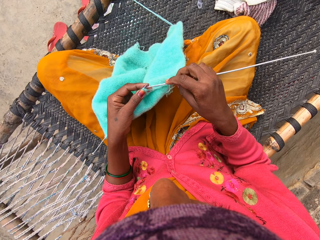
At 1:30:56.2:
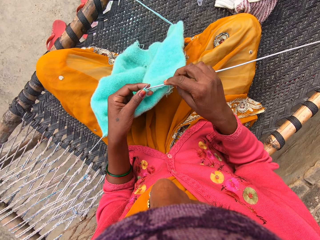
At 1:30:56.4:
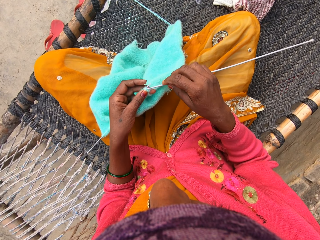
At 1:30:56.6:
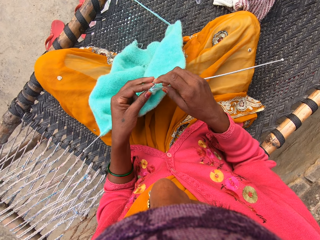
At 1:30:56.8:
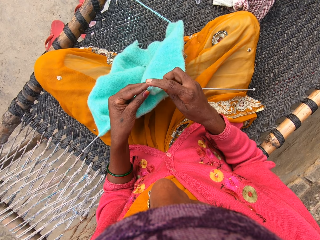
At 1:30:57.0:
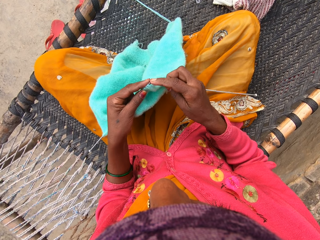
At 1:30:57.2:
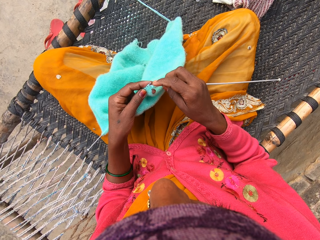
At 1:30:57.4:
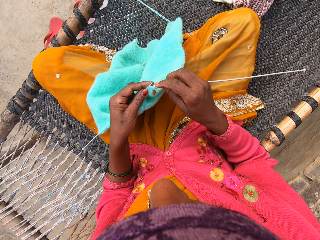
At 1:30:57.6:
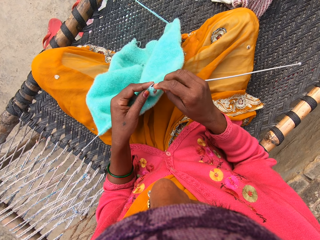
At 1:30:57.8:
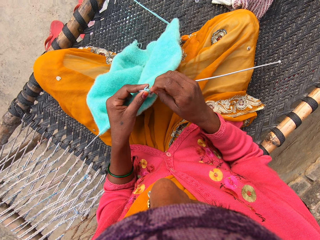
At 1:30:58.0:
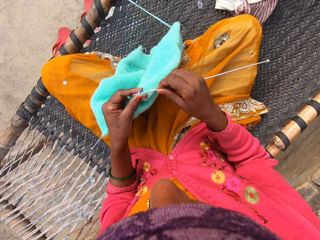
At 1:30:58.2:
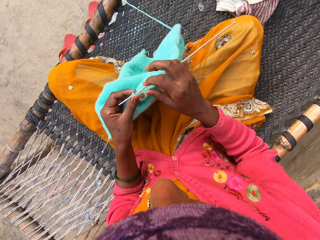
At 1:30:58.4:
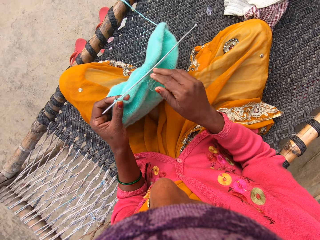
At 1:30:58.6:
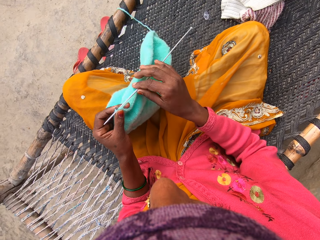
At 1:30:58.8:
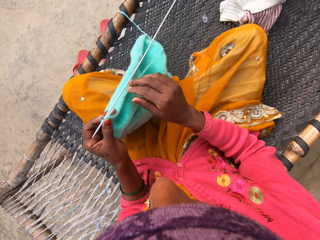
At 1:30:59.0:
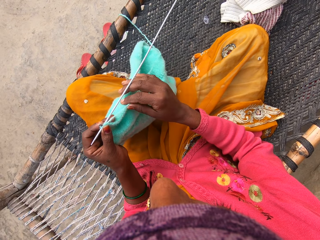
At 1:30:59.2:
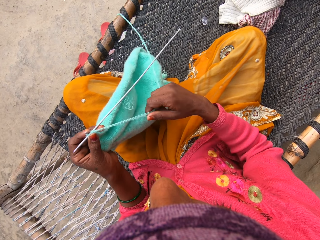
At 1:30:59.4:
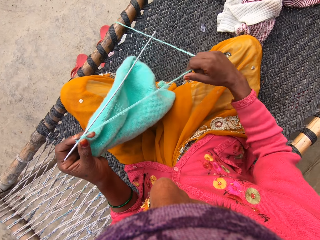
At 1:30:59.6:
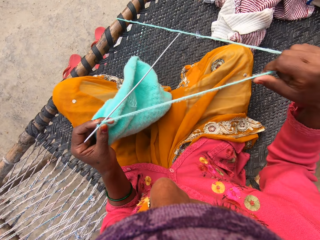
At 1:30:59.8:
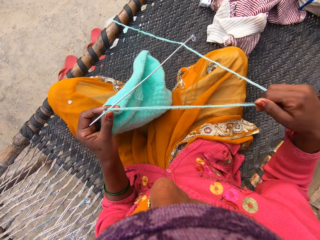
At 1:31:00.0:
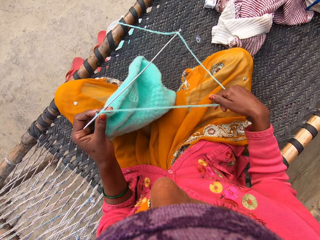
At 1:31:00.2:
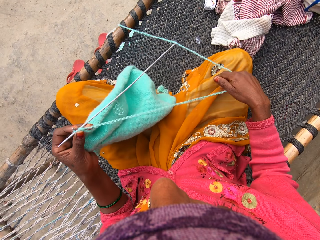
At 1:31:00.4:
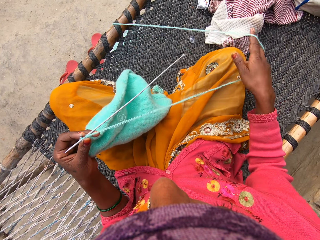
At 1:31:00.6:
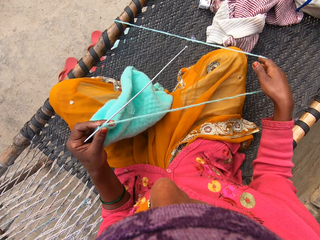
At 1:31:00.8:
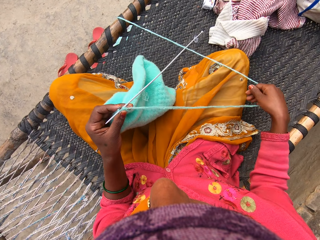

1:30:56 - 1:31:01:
The camera wearer knits the shawl. She pulls a yarn with her right hand.
